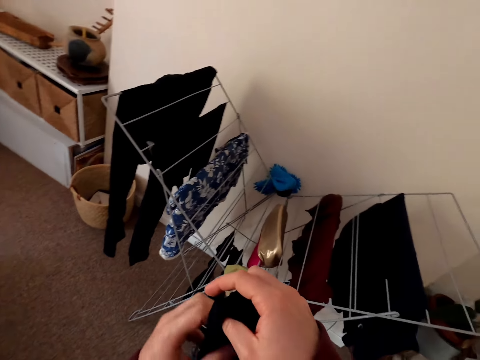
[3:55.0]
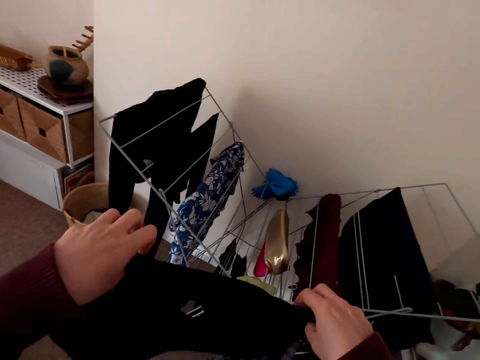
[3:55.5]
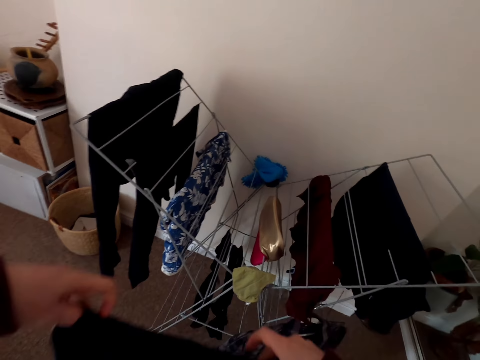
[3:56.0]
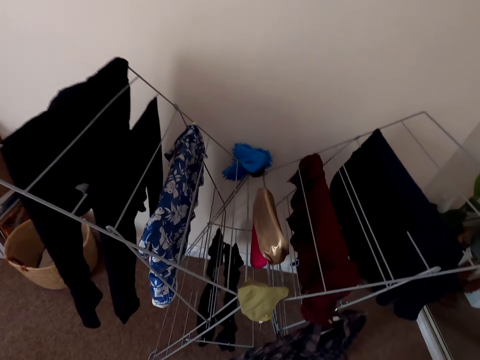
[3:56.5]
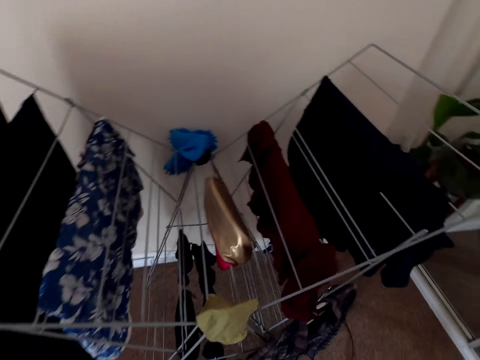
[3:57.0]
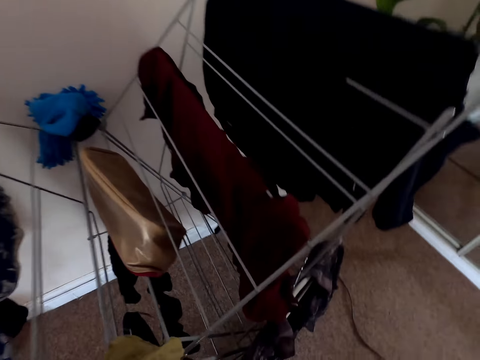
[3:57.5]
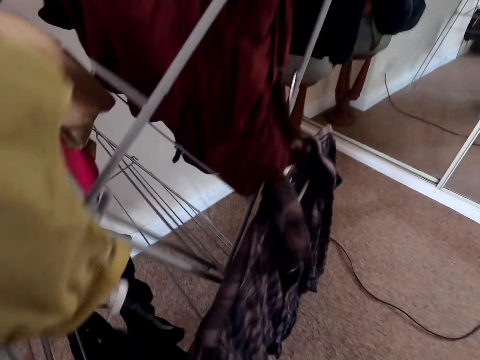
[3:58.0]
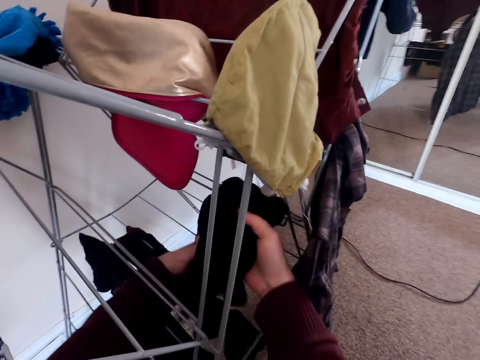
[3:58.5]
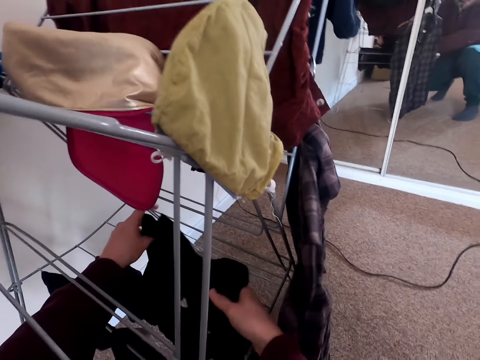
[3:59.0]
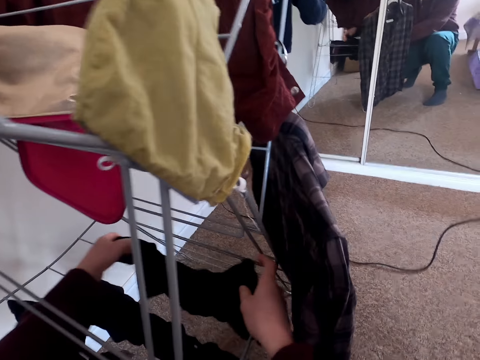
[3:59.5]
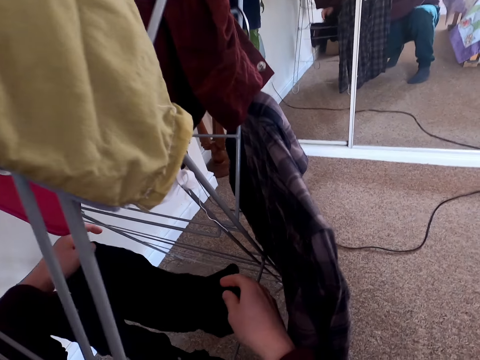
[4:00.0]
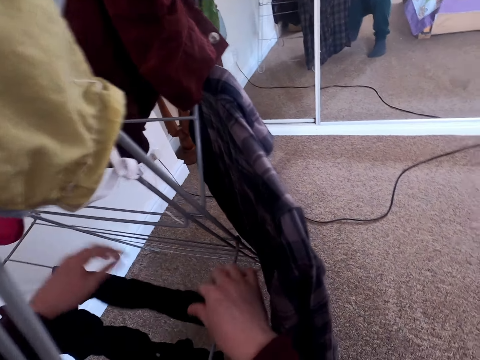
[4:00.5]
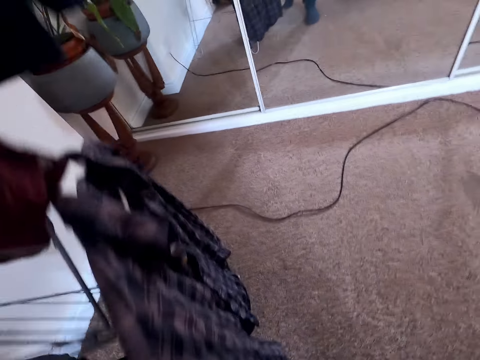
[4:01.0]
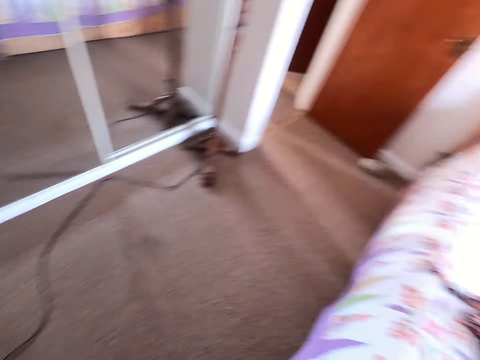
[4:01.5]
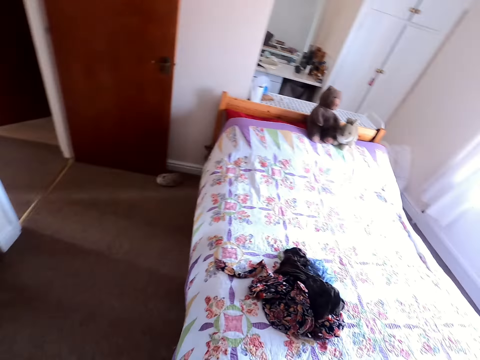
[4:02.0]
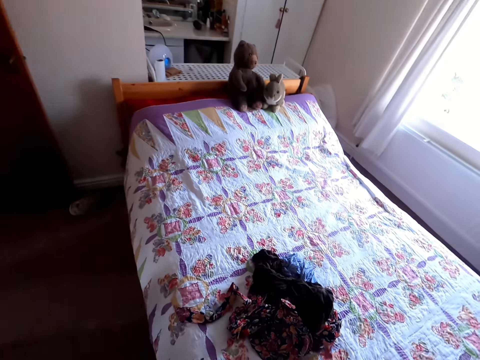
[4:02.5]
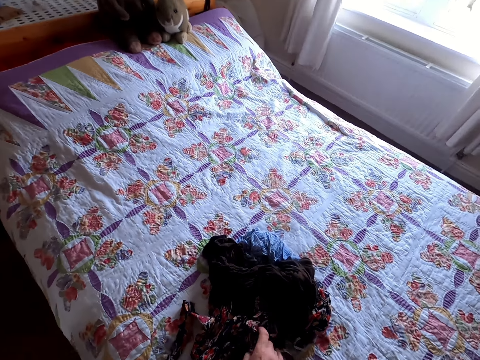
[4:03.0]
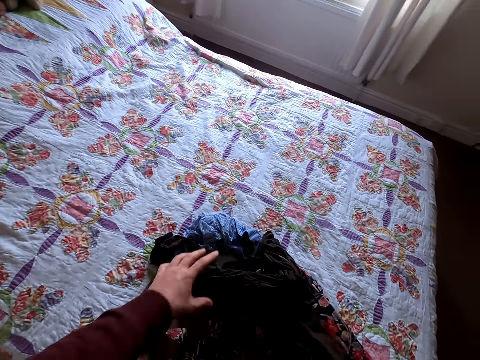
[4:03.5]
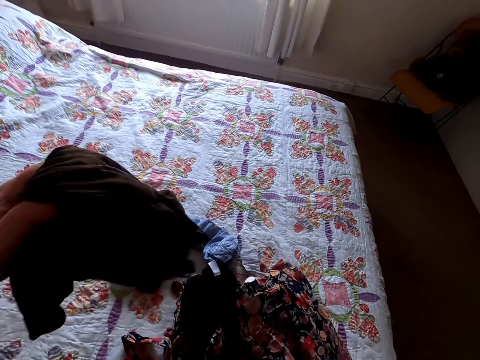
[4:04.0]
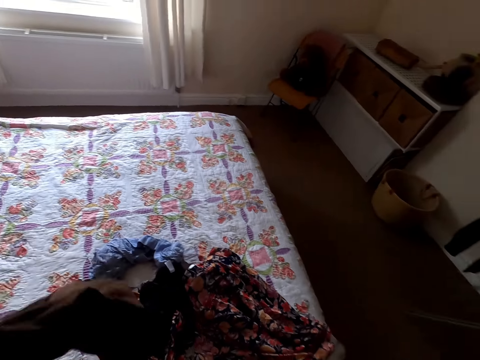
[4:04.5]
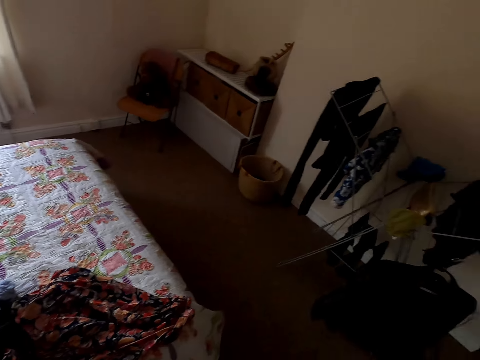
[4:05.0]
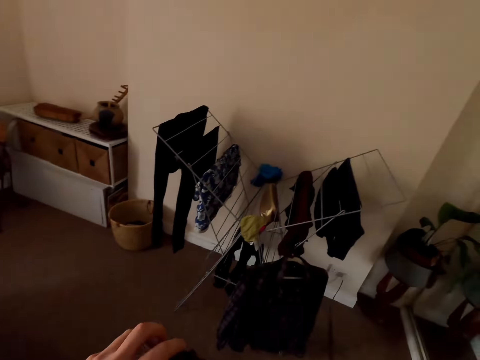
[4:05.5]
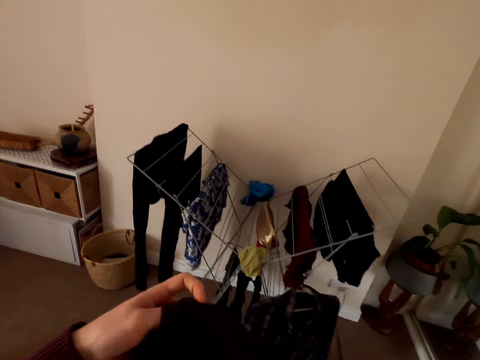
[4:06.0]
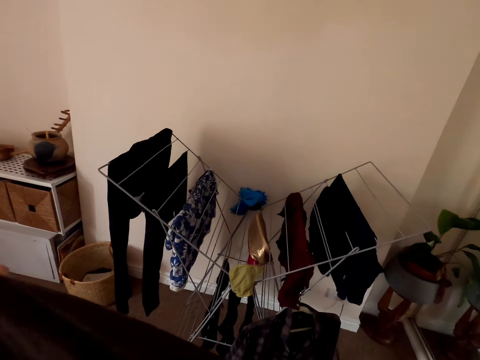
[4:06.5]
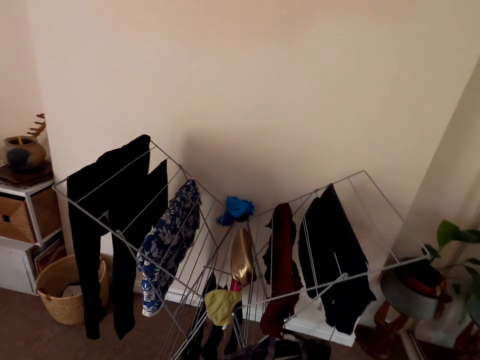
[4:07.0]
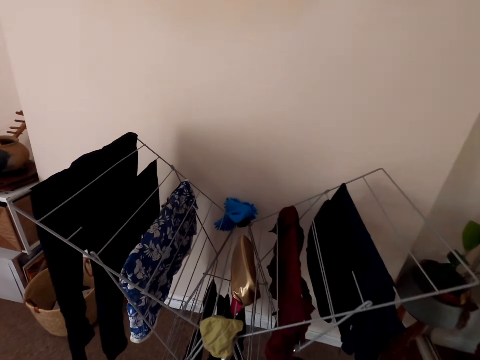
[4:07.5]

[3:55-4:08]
The camera wearer puts the cloth. They turn to the bed. They pick up a cloth. They move to the rack.

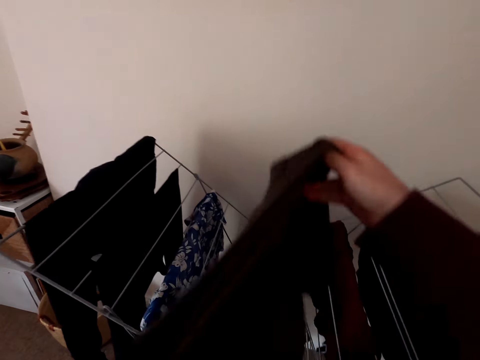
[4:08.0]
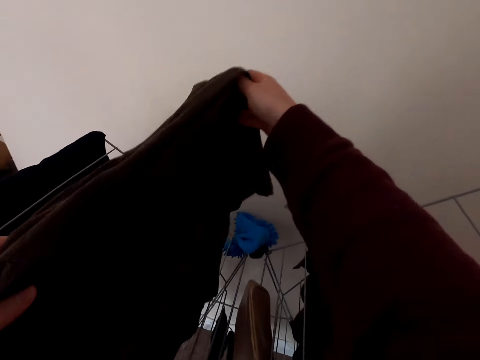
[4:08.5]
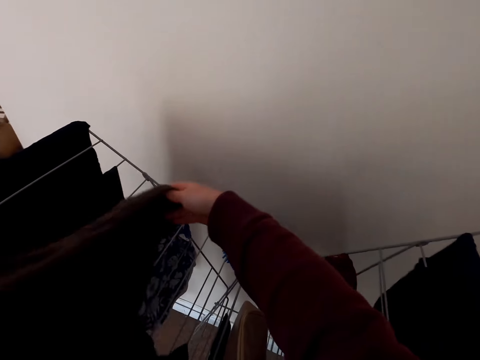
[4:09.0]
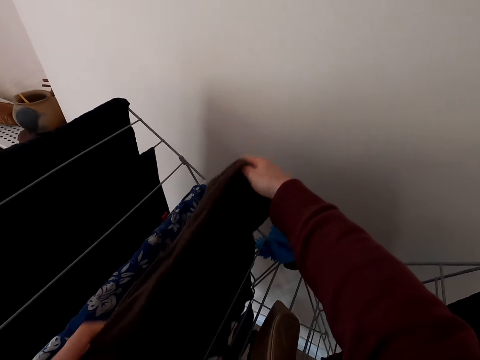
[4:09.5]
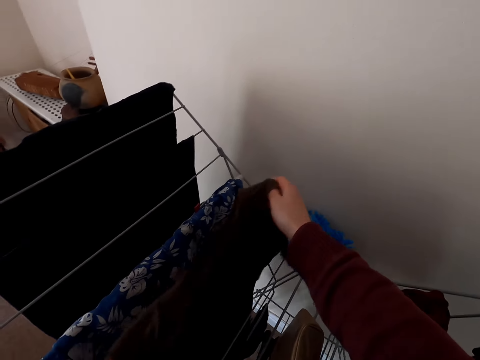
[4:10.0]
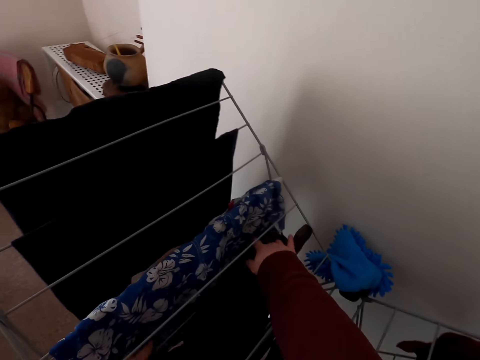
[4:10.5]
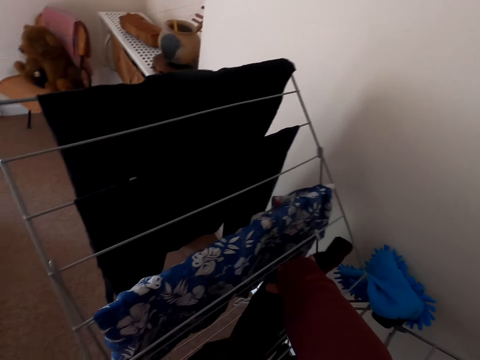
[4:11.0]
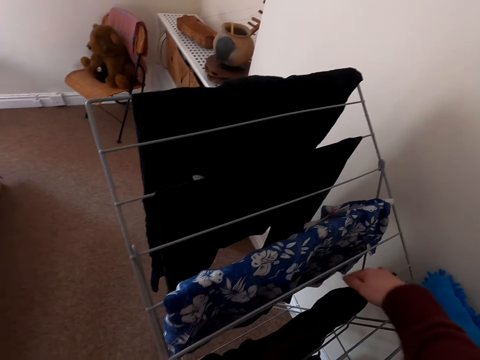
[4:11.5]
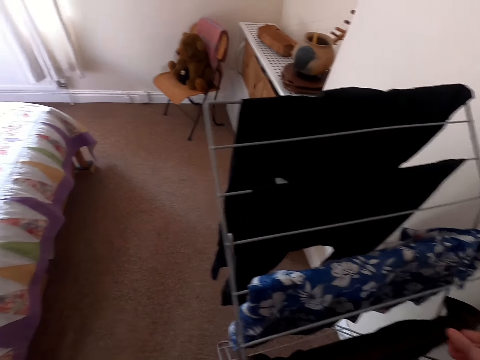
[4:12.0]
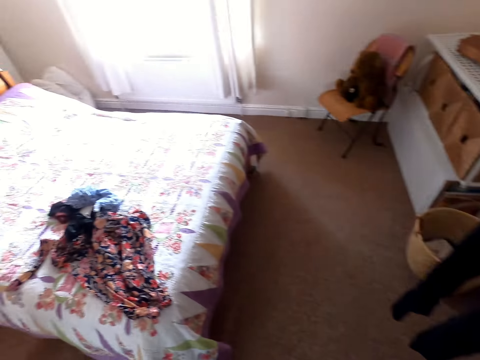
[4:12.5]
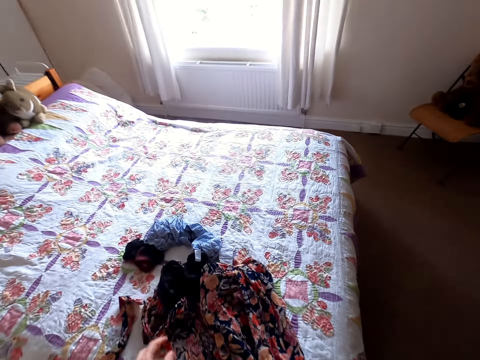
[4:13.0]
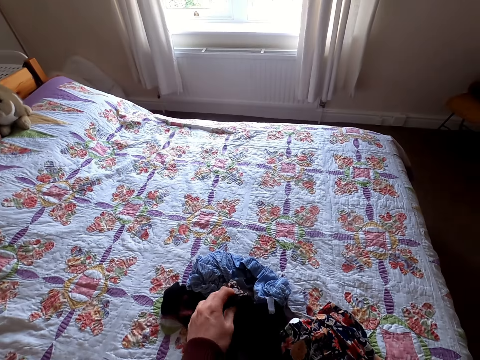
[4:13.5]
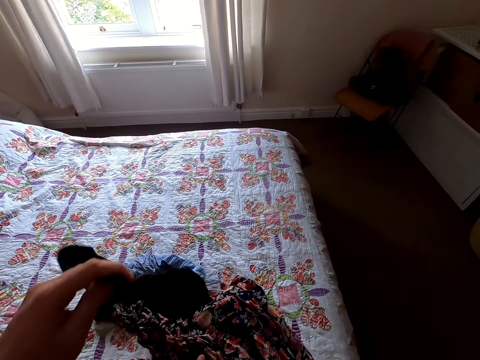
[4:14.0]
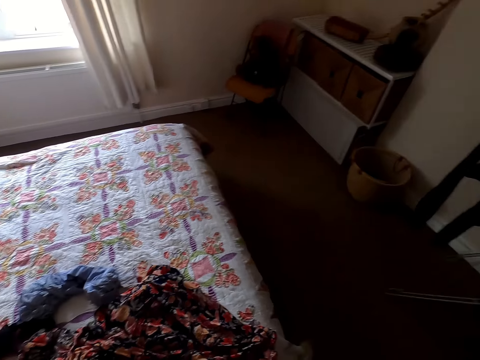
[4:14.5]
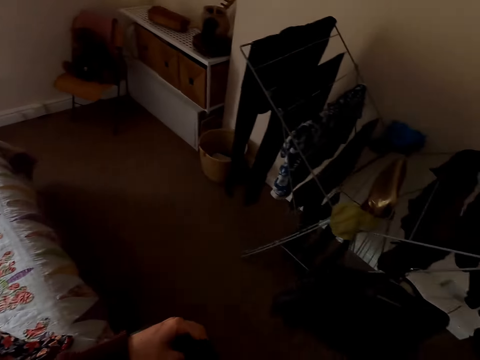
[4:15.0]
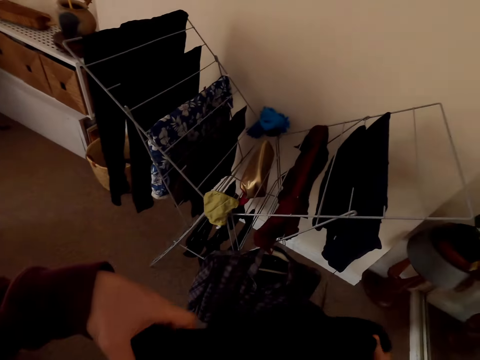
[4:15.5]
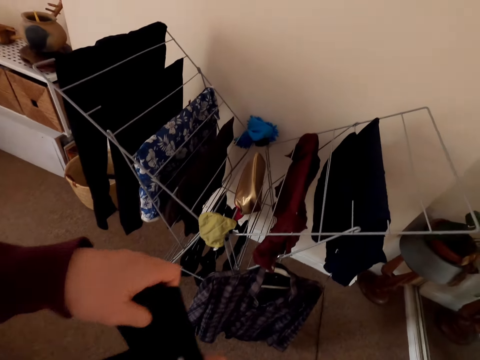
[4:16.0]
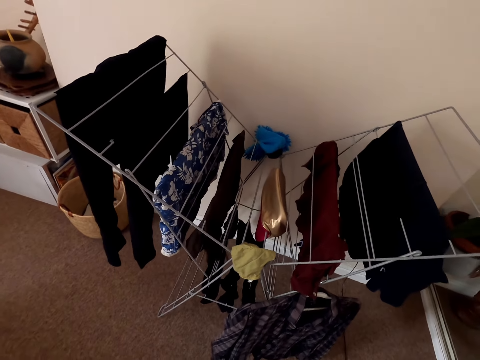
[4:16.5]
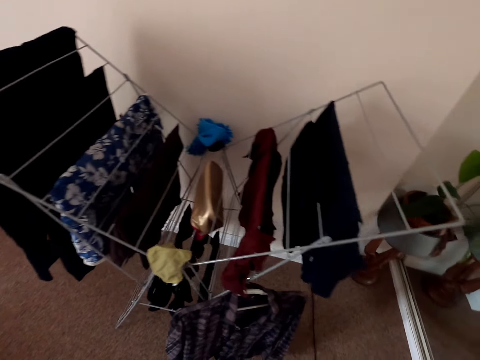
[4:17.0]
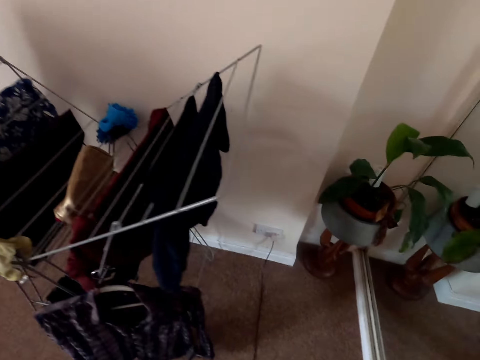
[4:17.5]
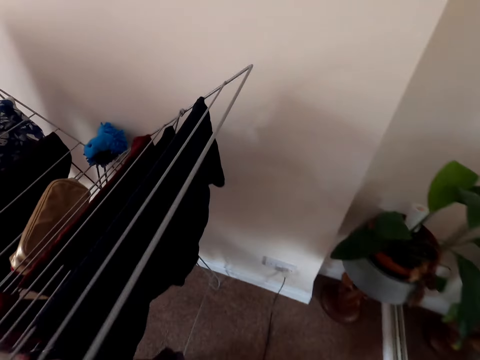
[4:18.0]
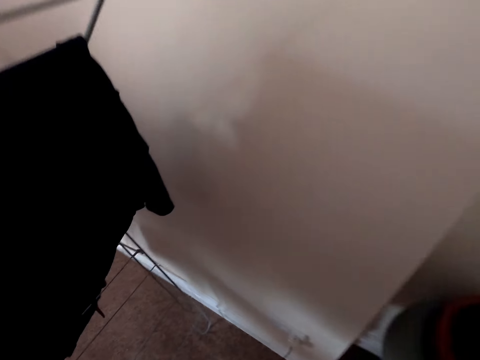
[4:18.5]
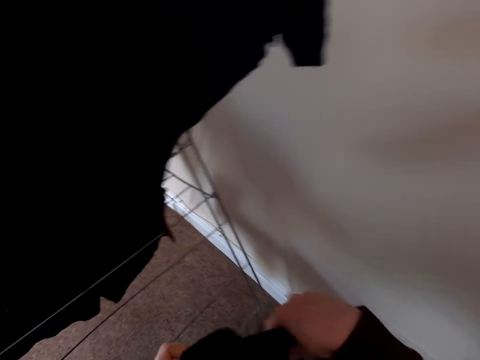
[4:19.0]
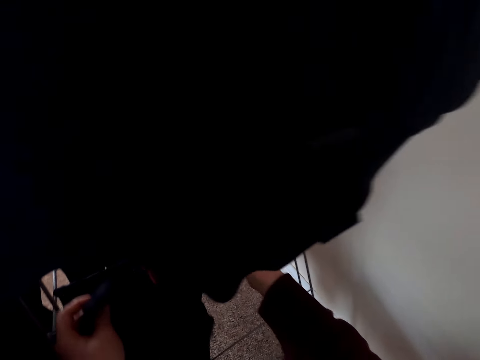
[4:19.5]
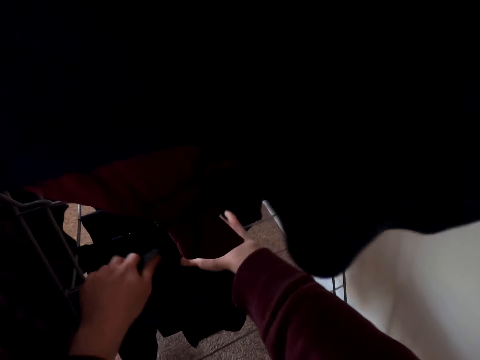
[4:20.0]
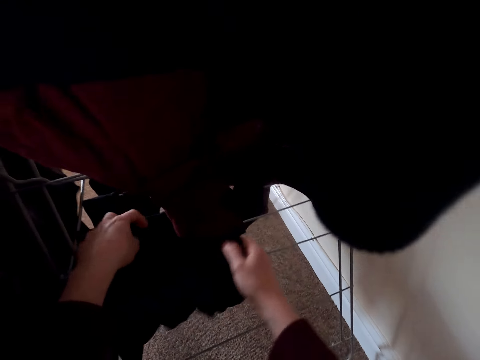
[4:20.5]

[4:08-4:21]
The camera wearer puts the cloth on a rack. They turn to the bed. They pick up a cloth. They unfold the cloth. They put the cloth on the rack.
